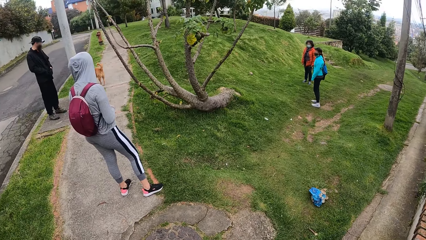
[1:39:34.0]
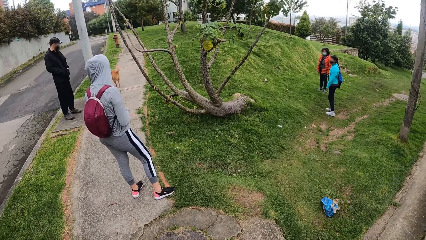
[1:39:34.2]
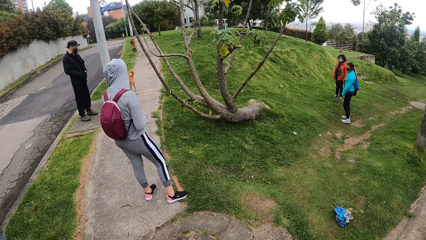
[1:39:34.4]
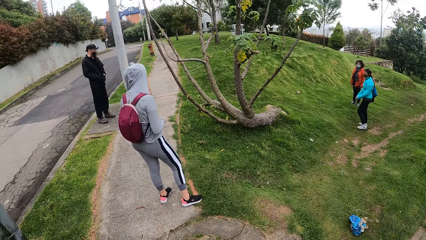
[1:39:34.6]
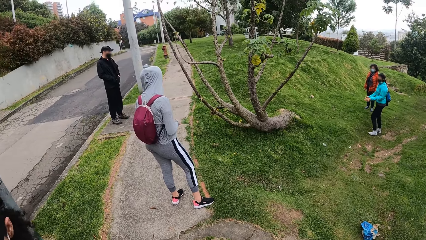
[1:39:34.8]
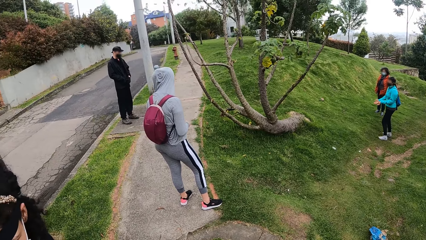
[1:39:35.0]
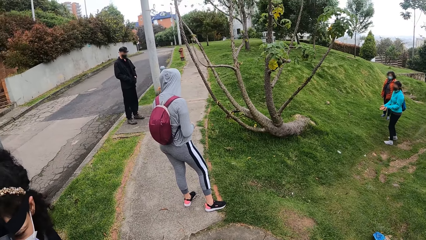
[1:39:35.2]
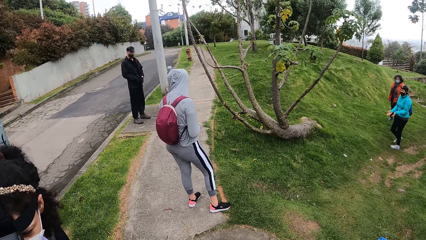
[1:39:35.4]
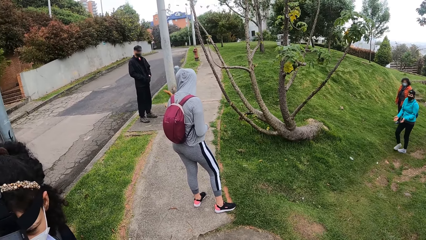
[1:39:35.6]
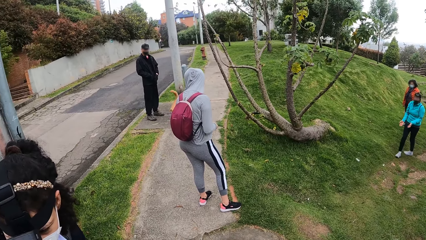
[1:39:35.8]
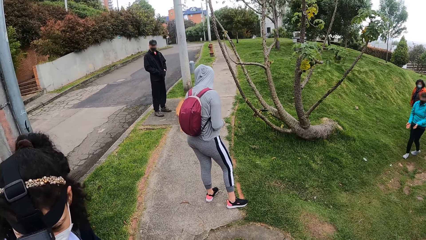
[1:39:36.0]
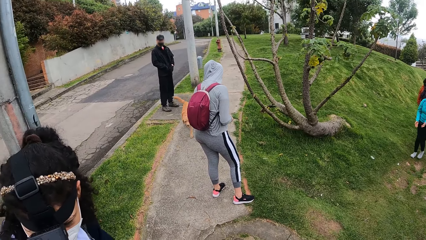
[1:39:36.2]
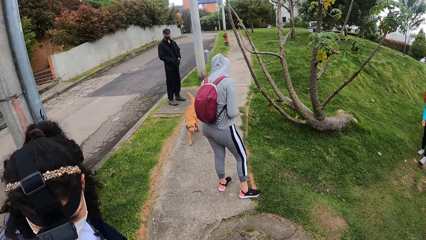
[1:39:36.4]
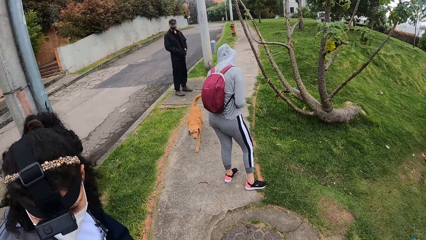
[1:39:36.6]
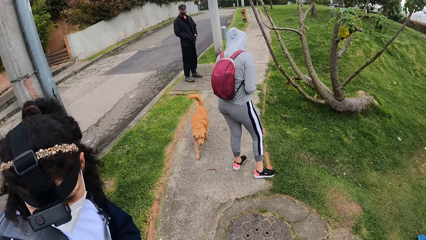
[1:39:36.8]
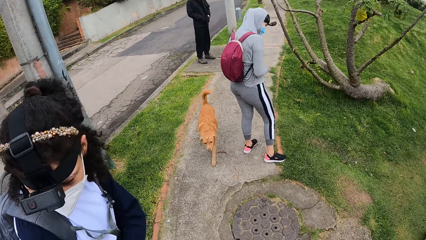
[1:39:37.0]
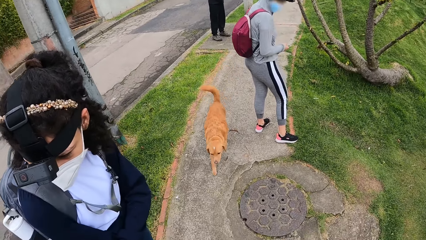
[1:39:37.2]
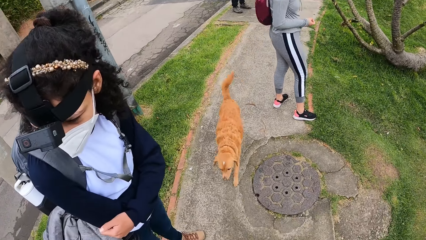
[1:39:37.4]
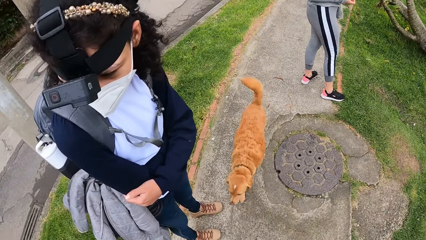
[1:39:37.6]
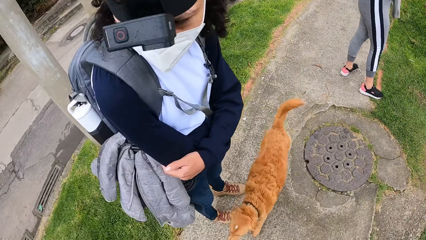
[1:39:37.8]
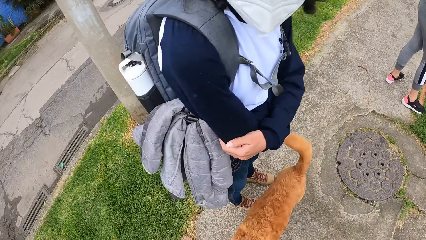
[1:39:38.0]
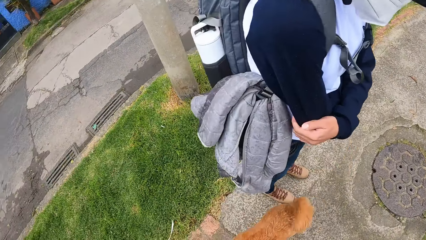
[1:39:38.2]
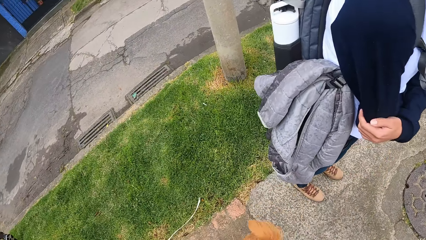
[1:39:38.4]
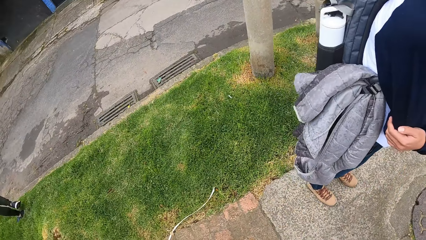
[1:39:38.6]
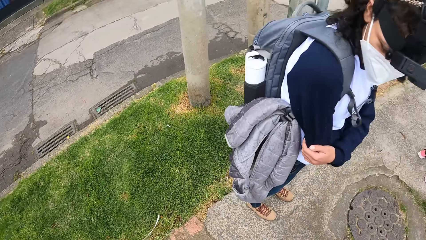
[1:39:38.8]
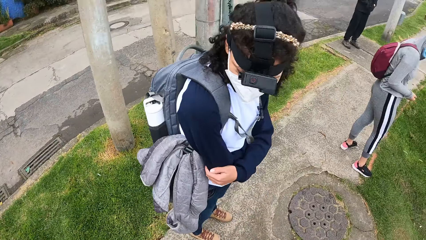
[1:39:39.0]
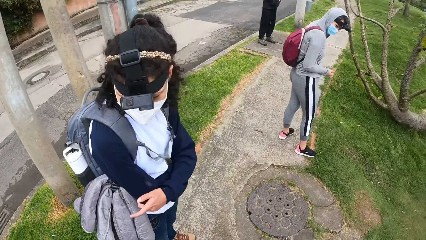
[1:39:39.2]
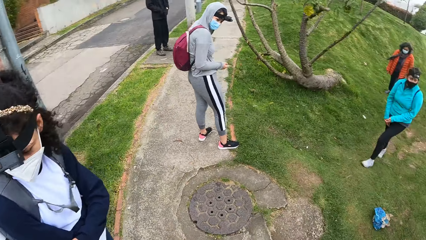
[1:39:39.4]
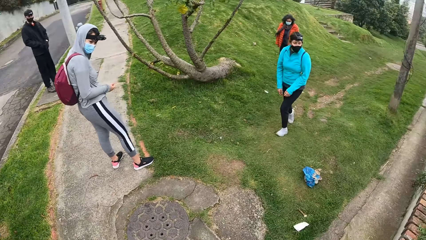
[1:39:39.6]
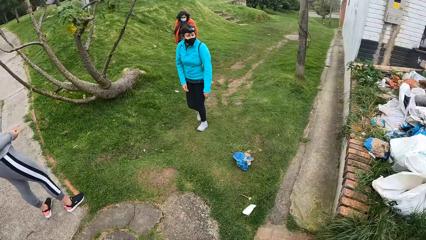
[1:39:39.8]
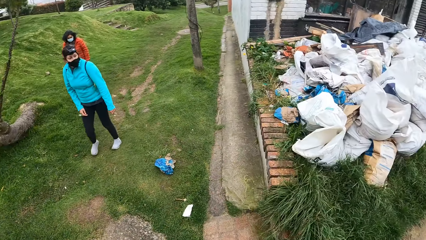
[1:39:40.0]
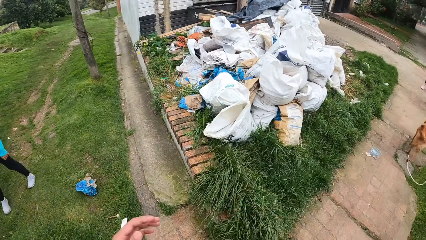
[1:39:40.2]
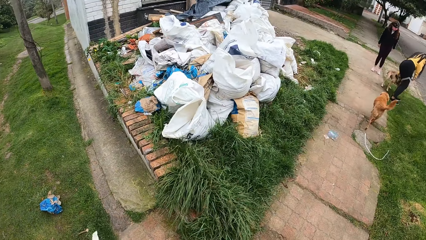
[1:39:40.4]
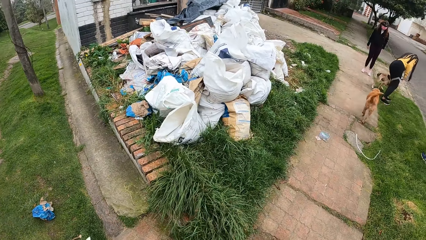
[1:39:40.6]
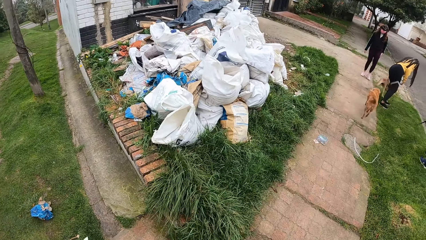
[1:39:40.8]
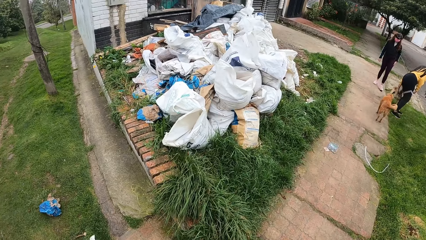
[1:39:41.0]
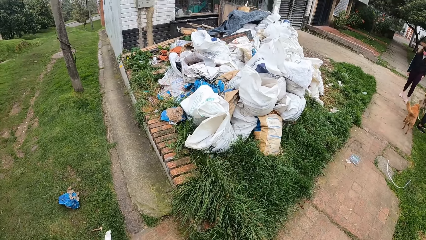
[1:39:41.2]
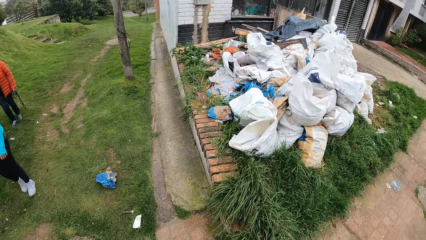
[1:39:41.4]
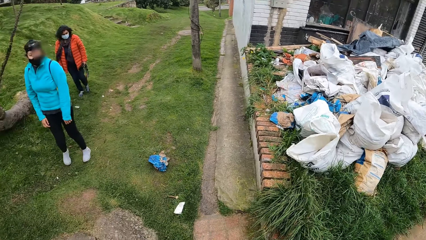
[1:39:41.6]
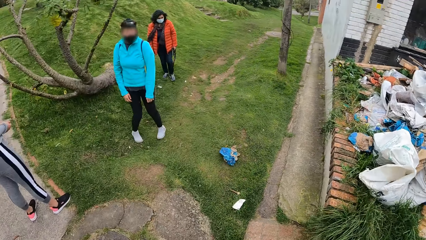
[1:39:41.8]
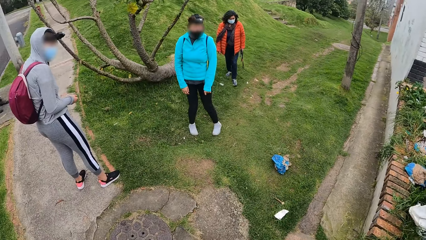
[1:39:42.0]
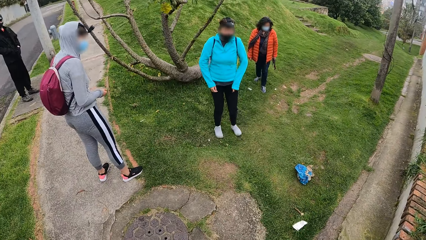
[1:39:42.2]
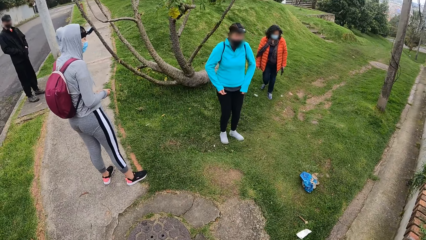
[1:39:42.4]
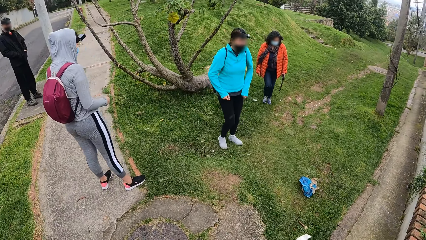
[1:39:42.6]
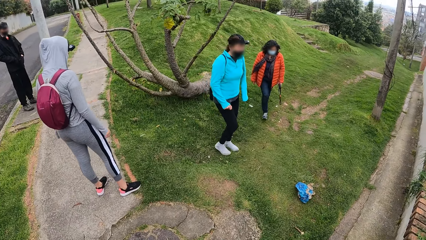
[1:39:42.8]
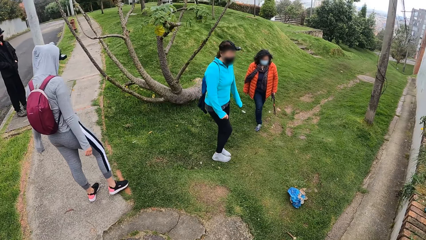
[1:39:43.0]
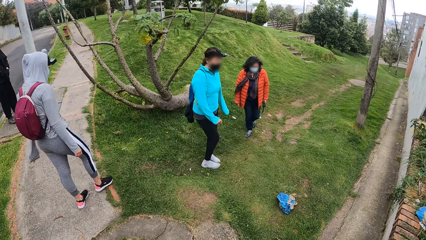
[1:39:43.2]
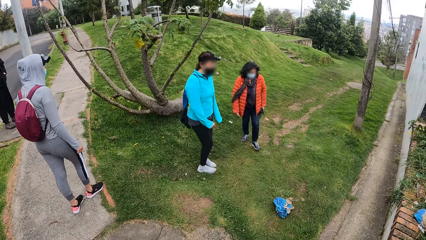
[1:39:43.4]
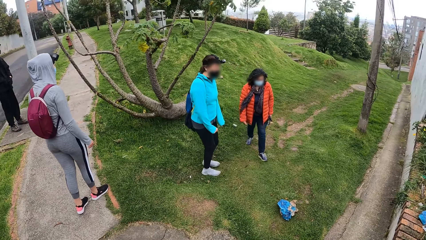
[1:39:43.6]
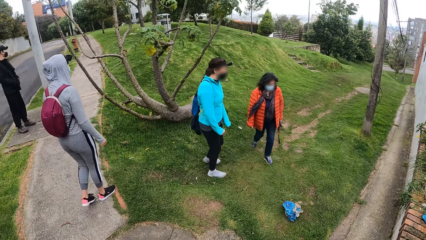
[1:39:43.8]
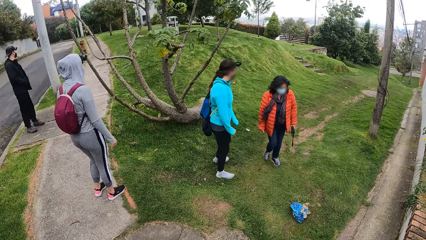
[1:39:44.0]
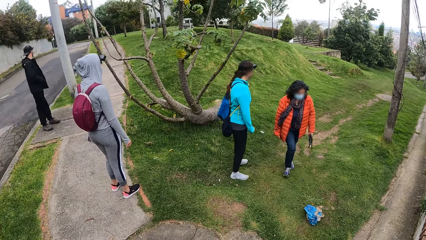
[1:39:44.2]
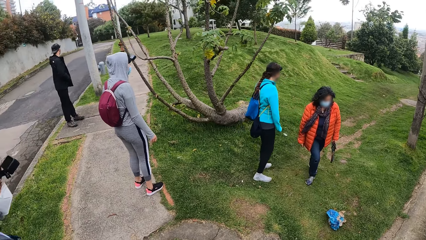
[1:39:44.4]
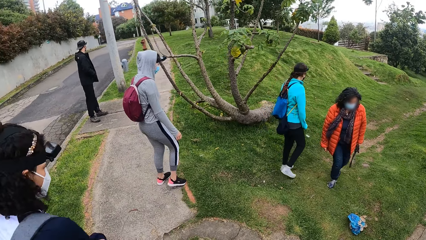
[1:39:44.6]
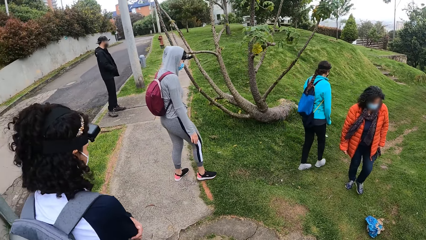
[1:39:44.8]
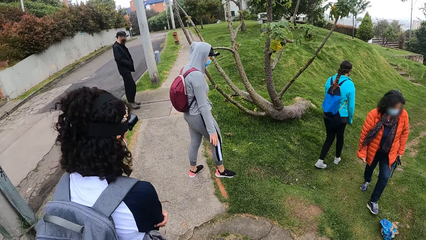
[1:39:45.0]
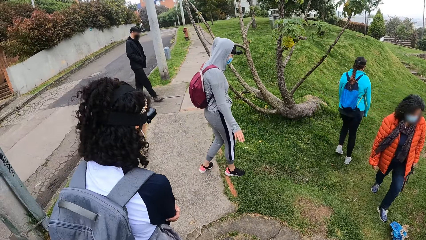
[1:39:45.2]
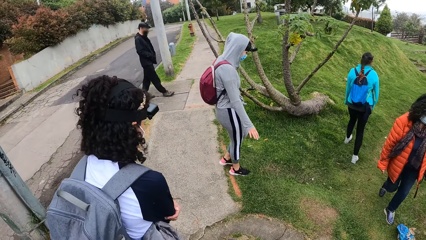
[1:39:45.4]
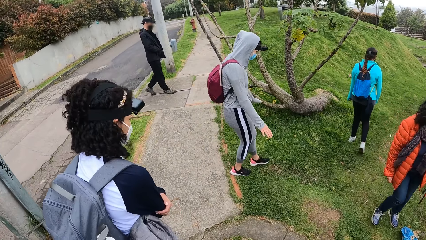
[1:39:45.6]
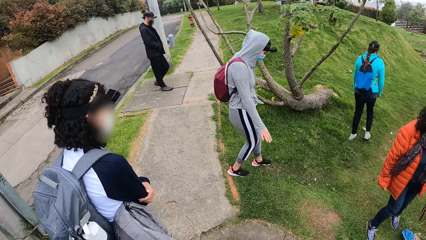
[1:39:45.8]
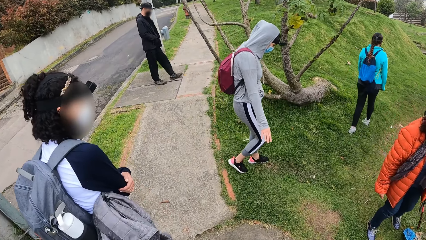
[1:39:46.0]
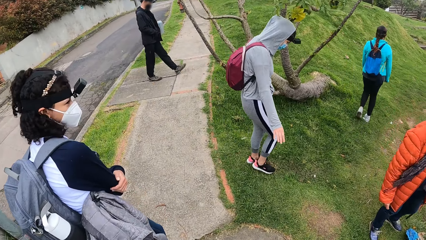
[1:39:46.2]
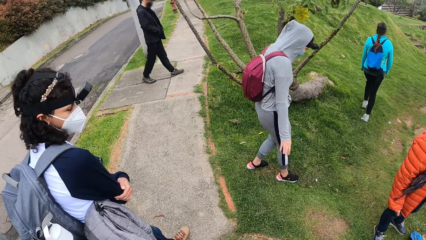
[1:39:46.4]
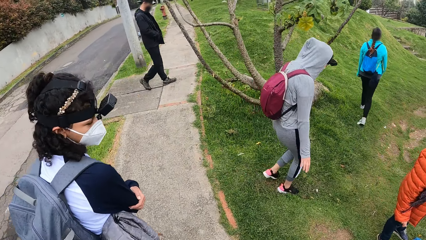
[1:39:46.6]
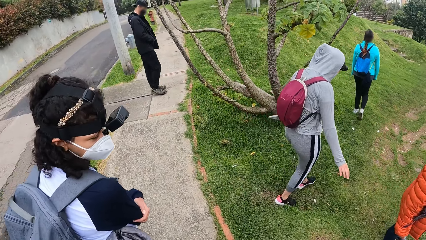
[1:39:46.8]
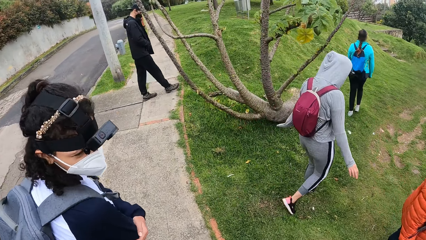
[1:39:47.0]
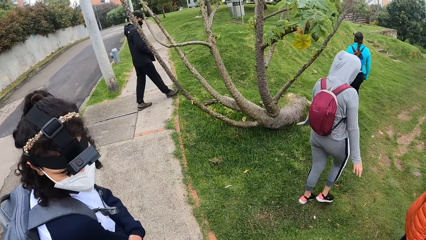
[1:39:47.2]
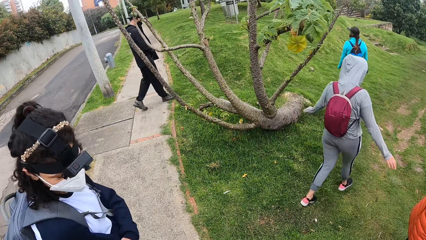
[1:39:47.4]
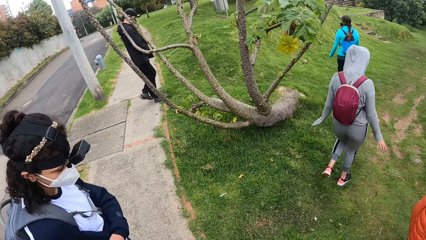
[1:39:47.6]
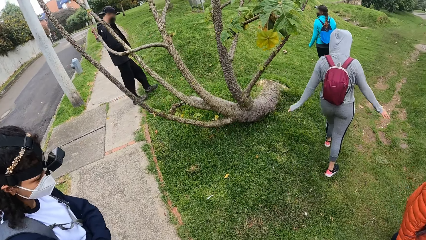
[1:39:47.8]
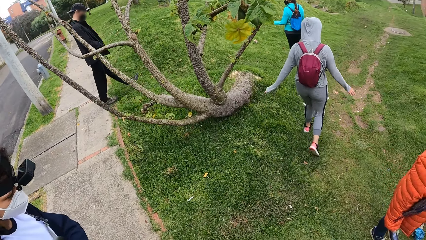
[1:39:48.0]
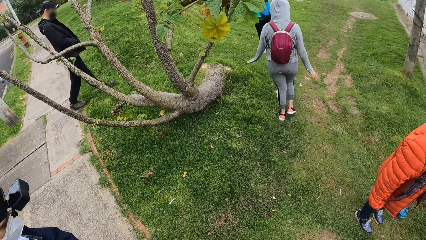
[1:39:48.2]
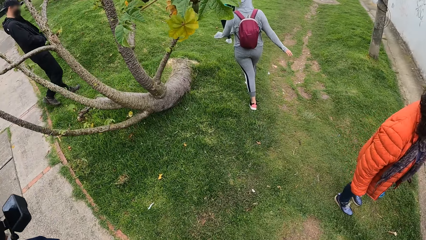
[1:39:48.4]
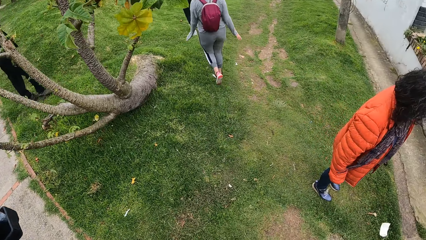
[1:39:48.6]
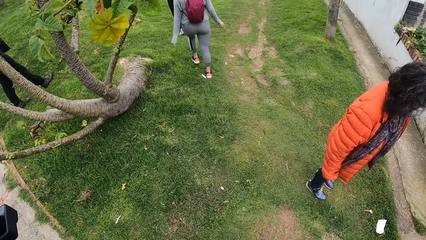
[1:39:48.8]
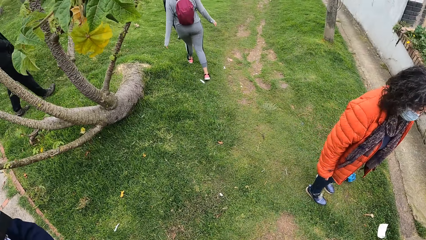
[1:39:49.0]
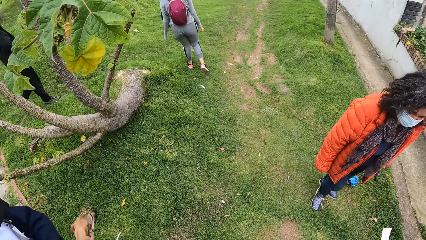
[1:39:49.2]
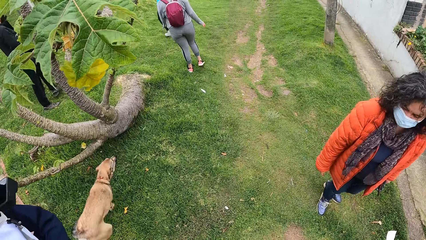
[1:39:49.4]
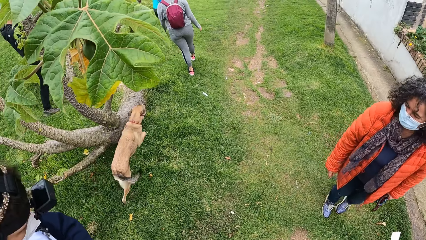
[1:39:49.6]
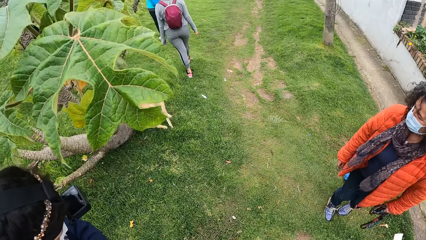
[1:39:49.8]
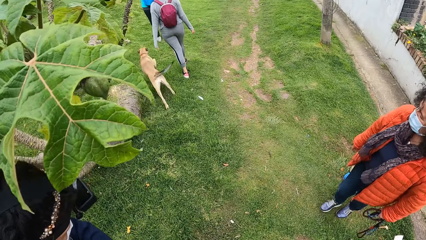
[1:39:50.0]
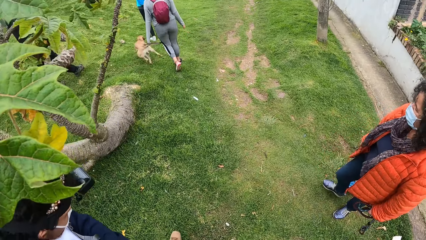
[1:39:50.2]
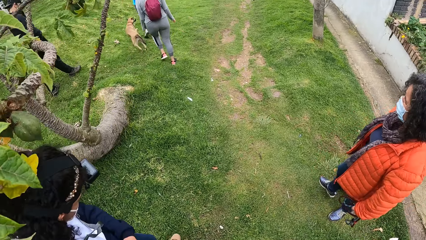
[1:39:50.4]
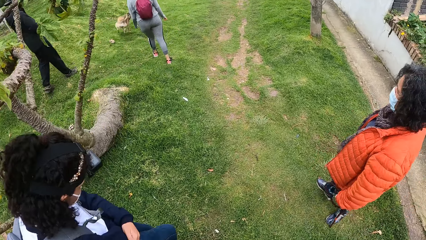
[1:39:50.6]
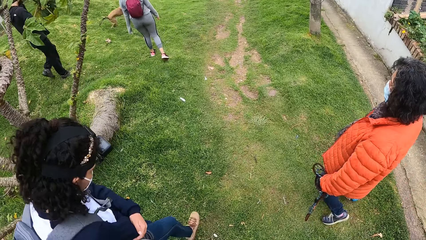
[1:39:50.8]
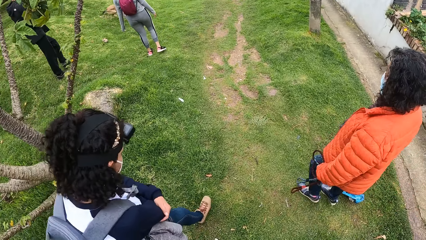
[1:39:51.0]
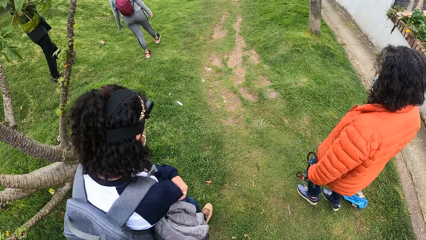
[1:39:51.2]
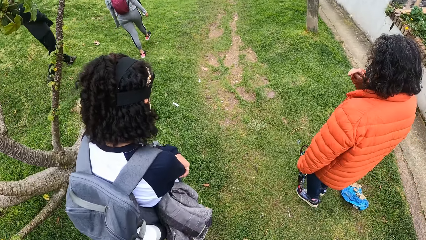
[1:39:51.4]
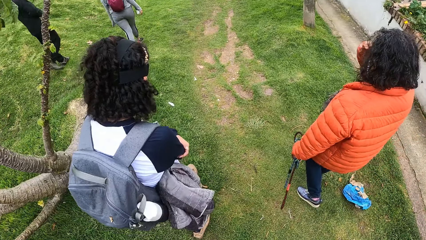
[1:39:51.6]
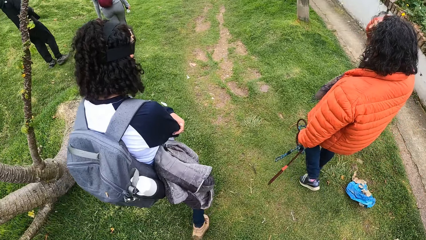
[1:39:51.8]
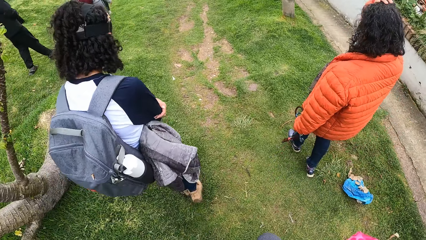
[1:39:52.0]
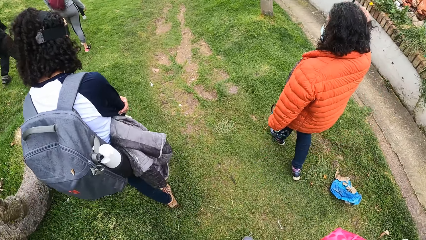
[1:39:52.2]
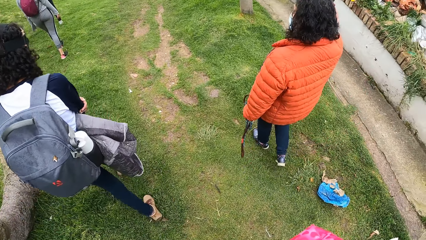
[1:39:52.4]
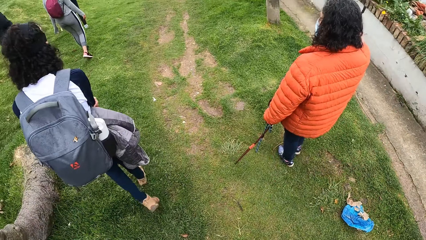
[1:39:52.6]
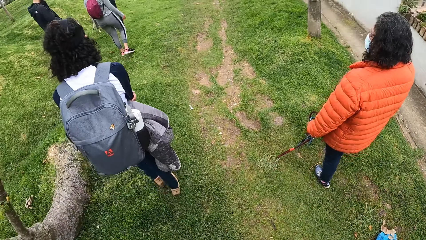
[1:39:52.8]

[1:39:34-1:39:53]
A dog runs towards a woman. The camera wearer walks down the path. Another dog runs after another woman.
